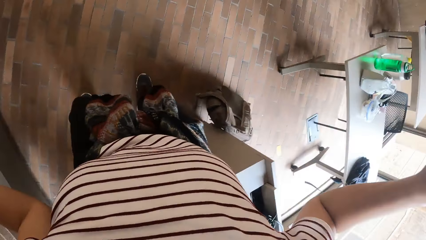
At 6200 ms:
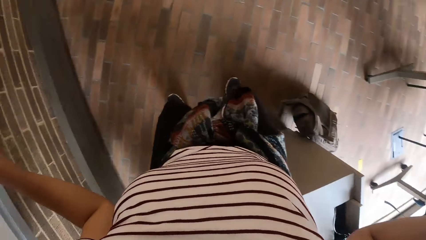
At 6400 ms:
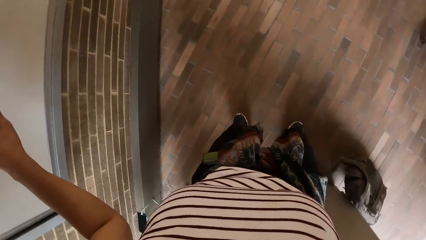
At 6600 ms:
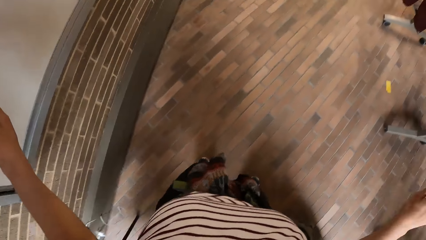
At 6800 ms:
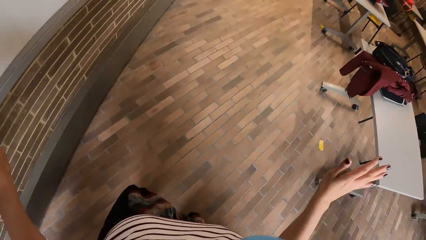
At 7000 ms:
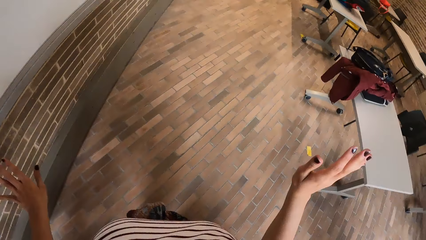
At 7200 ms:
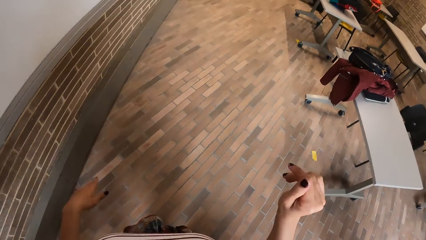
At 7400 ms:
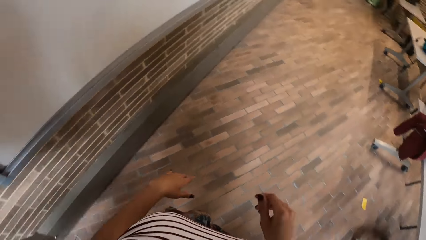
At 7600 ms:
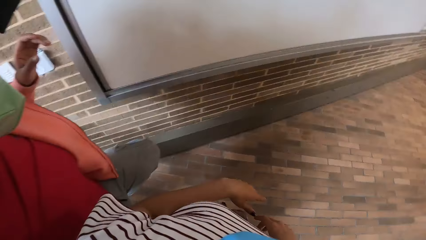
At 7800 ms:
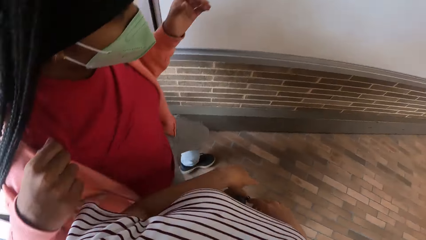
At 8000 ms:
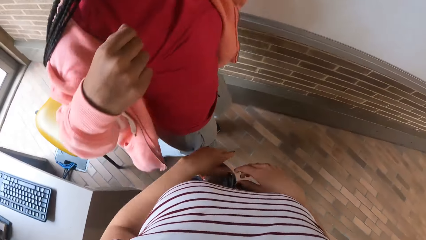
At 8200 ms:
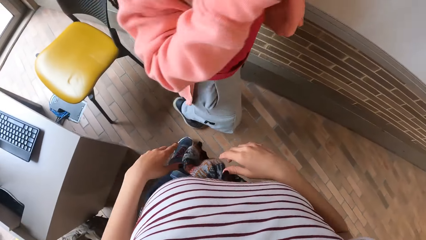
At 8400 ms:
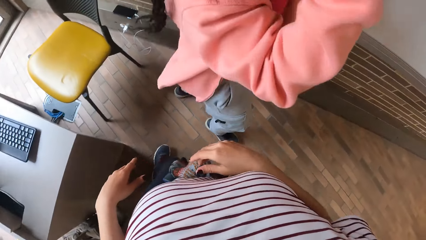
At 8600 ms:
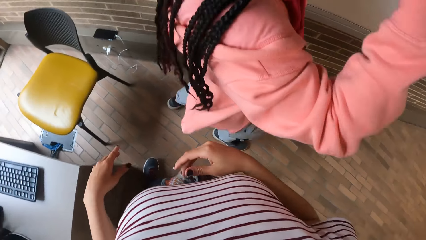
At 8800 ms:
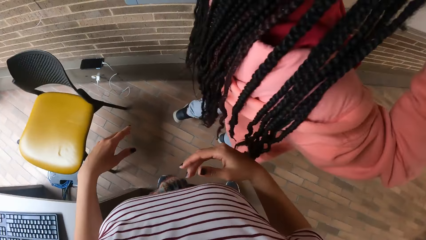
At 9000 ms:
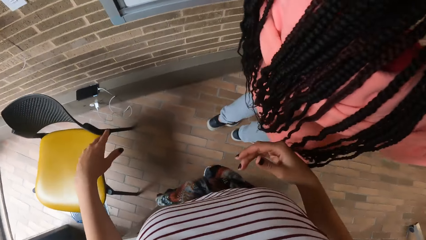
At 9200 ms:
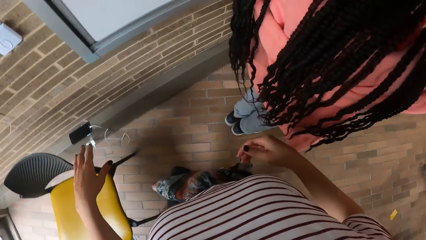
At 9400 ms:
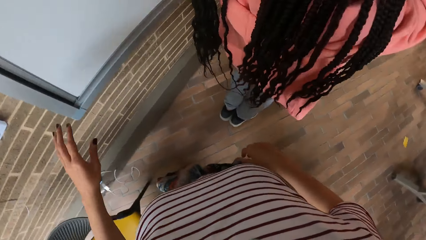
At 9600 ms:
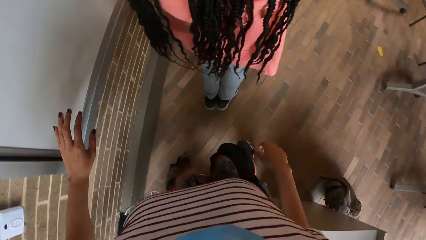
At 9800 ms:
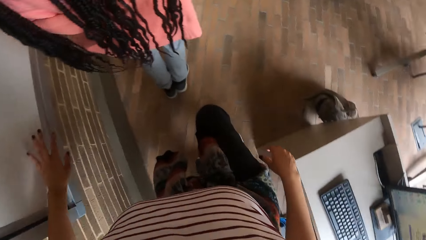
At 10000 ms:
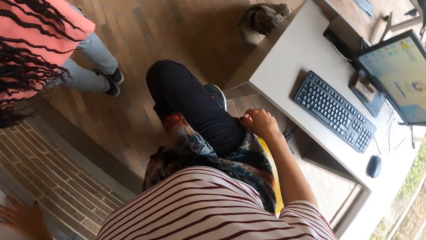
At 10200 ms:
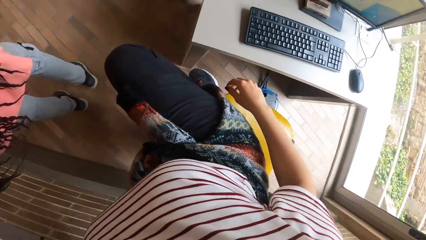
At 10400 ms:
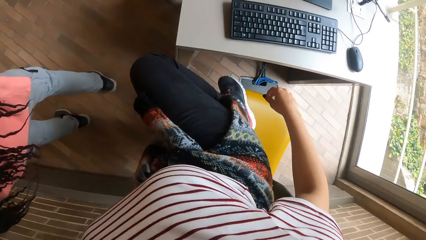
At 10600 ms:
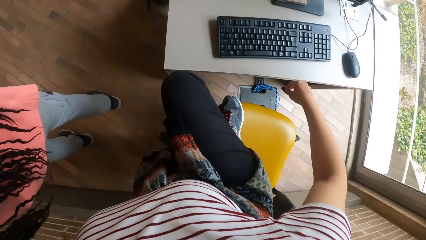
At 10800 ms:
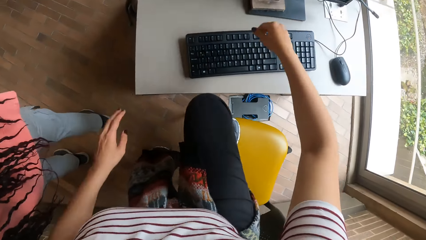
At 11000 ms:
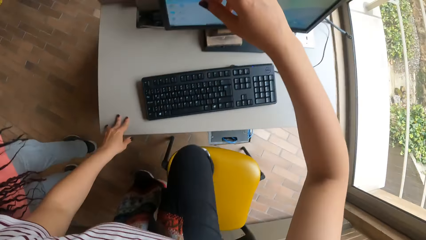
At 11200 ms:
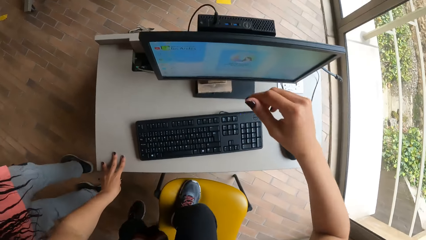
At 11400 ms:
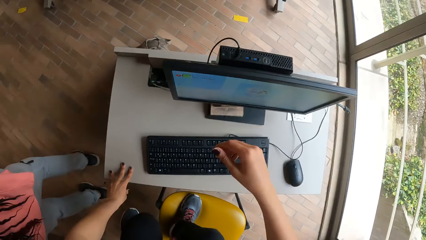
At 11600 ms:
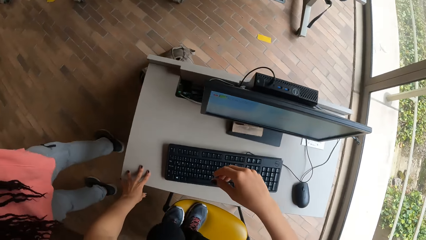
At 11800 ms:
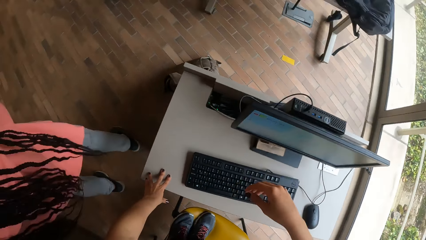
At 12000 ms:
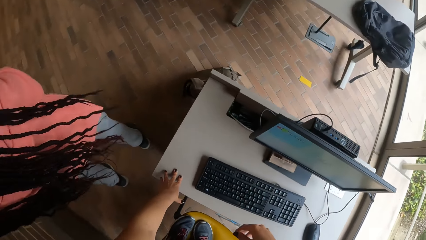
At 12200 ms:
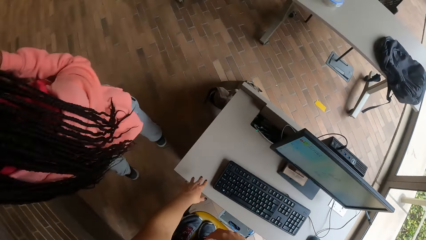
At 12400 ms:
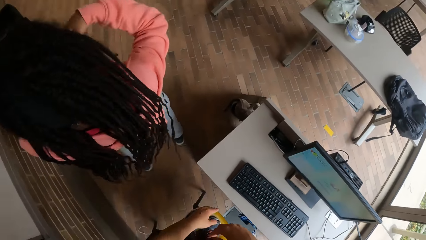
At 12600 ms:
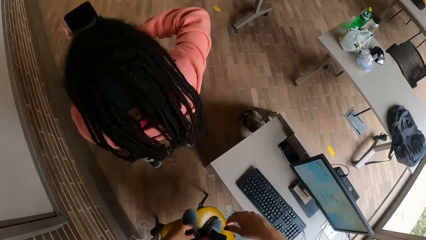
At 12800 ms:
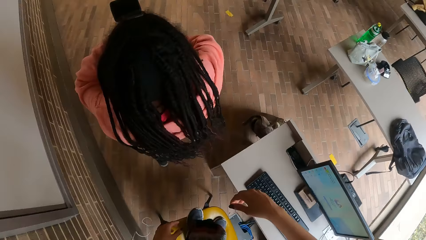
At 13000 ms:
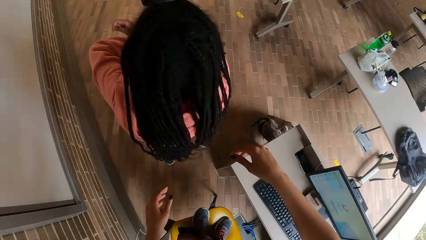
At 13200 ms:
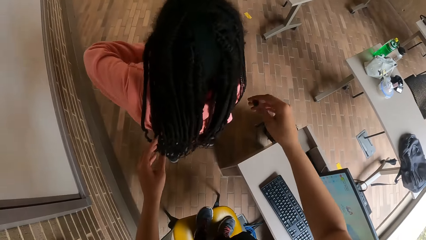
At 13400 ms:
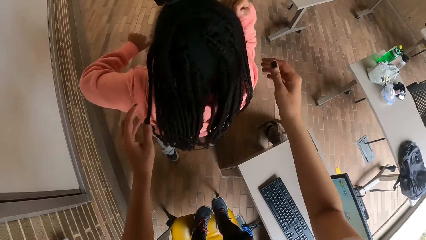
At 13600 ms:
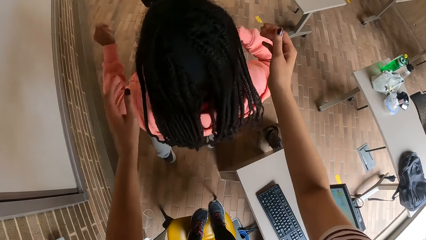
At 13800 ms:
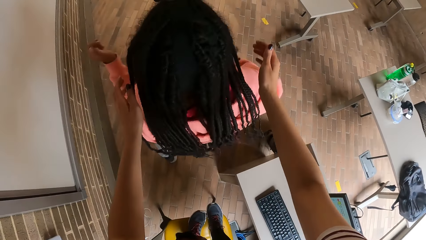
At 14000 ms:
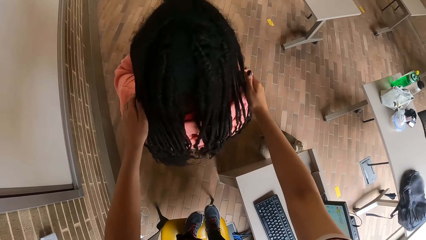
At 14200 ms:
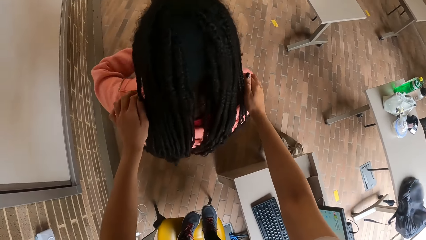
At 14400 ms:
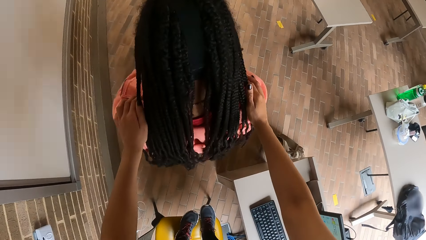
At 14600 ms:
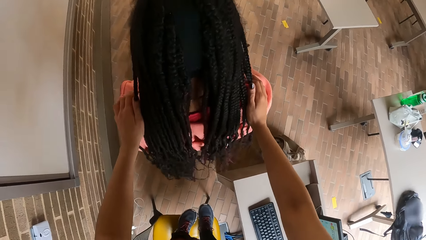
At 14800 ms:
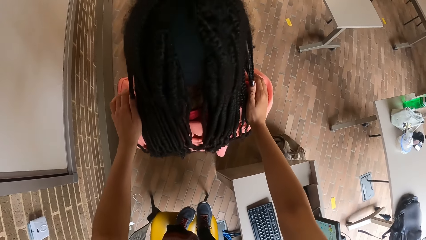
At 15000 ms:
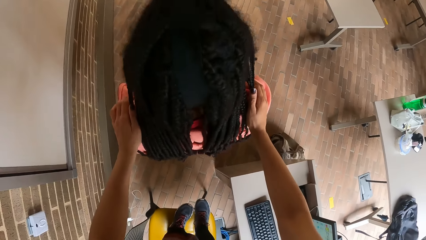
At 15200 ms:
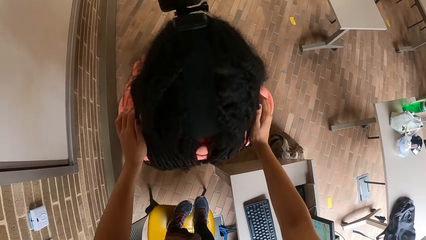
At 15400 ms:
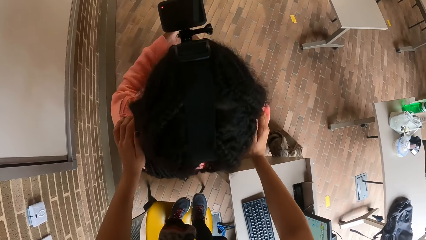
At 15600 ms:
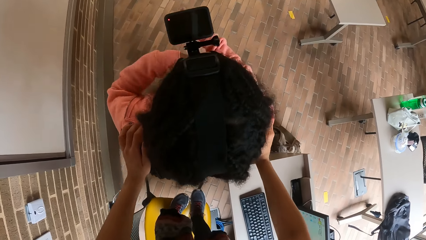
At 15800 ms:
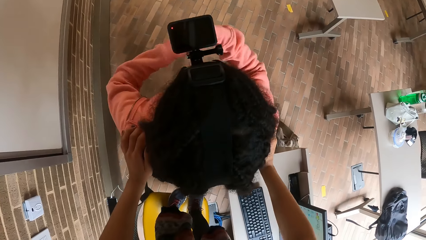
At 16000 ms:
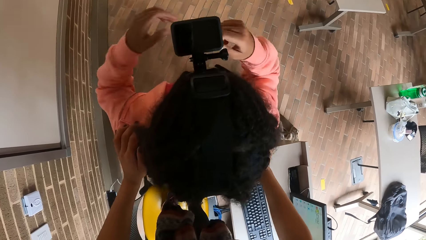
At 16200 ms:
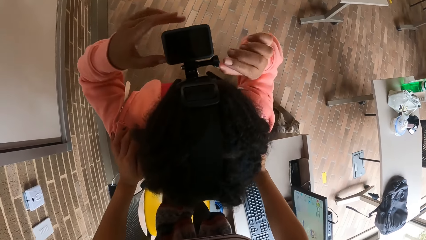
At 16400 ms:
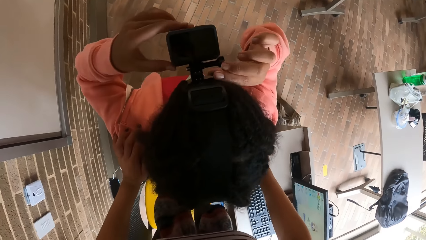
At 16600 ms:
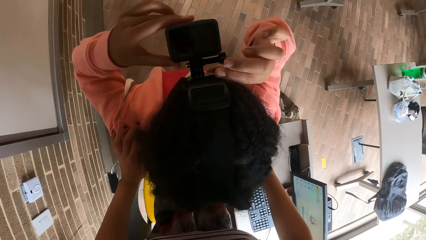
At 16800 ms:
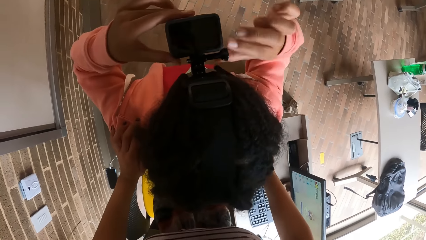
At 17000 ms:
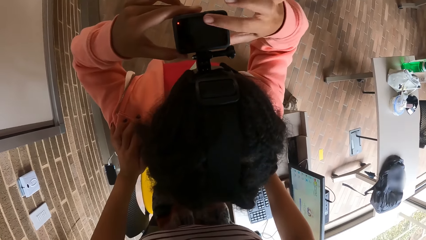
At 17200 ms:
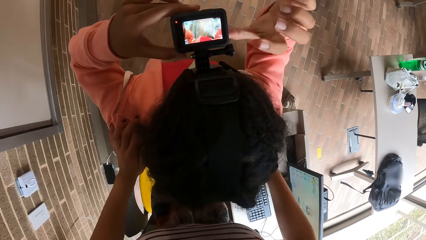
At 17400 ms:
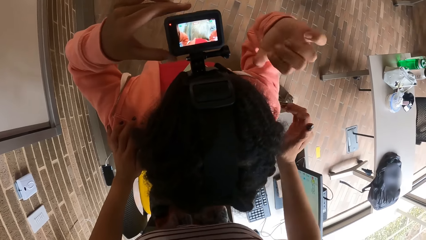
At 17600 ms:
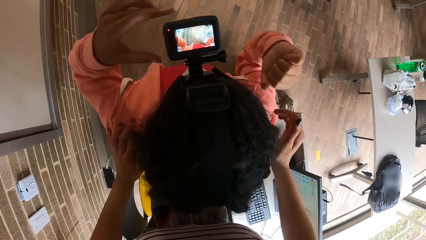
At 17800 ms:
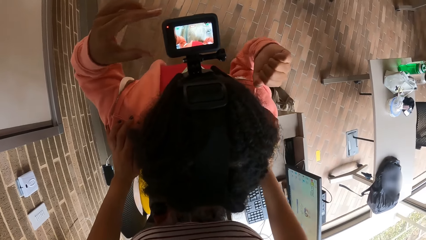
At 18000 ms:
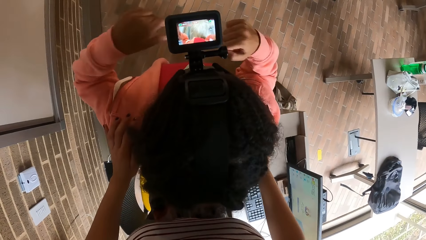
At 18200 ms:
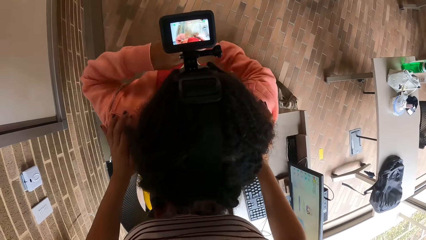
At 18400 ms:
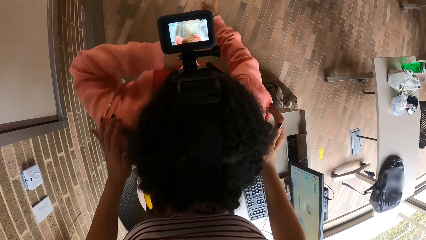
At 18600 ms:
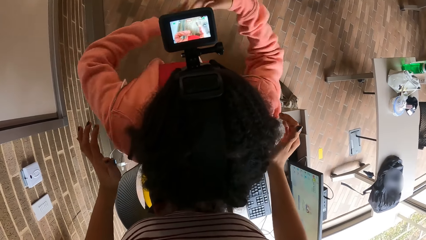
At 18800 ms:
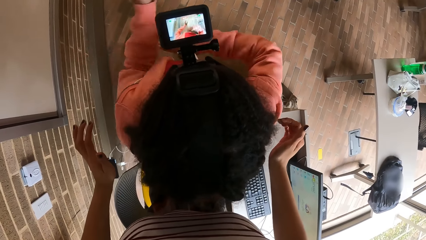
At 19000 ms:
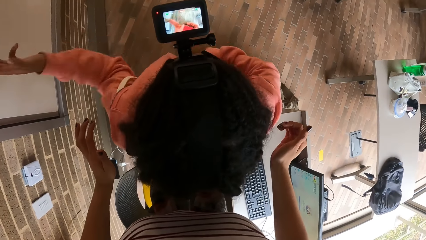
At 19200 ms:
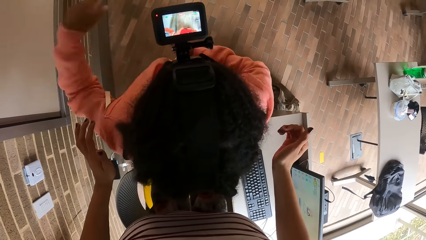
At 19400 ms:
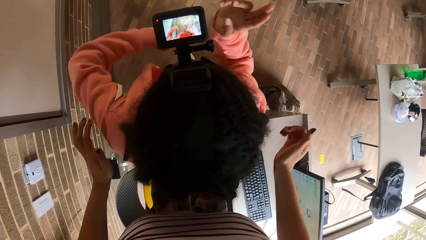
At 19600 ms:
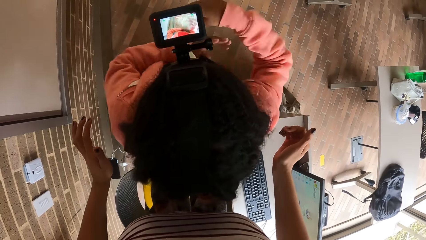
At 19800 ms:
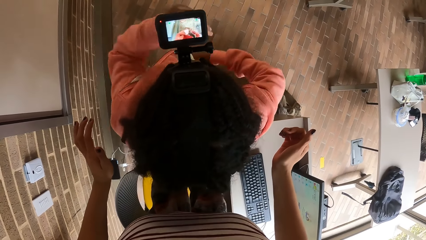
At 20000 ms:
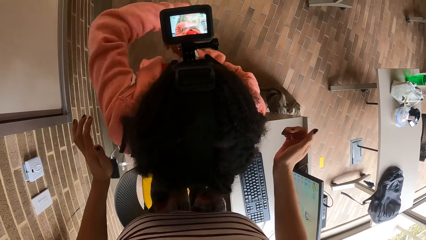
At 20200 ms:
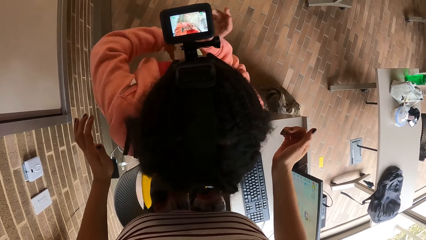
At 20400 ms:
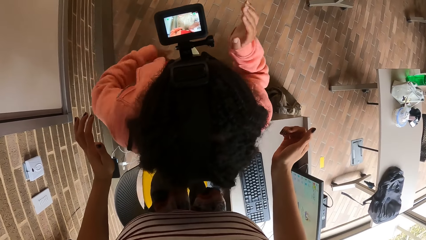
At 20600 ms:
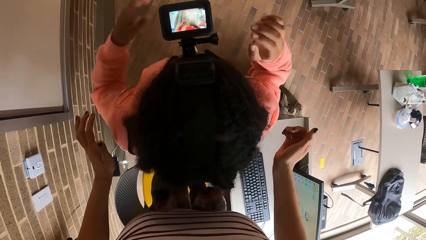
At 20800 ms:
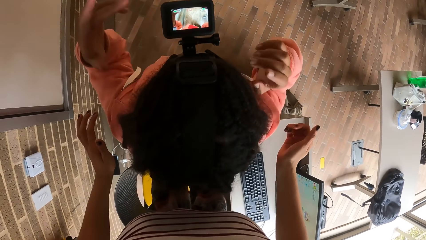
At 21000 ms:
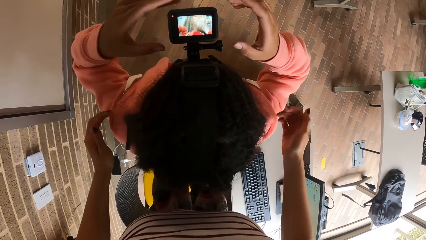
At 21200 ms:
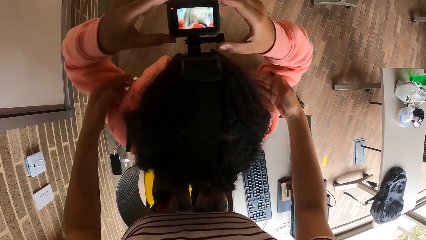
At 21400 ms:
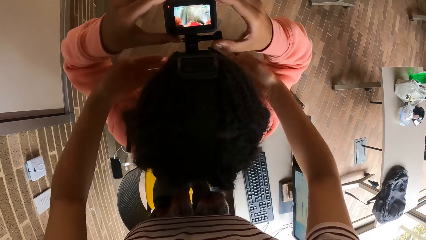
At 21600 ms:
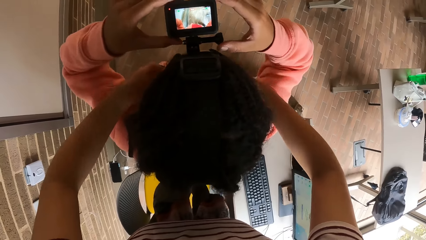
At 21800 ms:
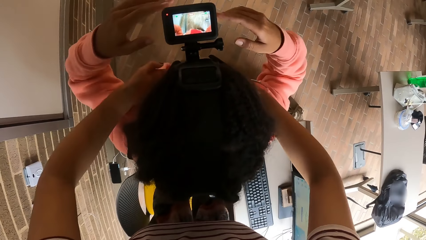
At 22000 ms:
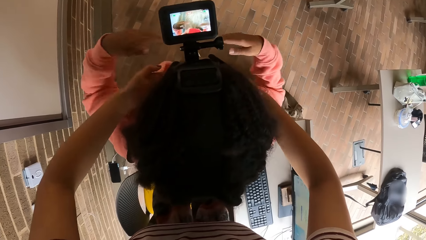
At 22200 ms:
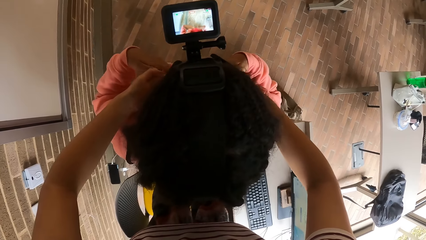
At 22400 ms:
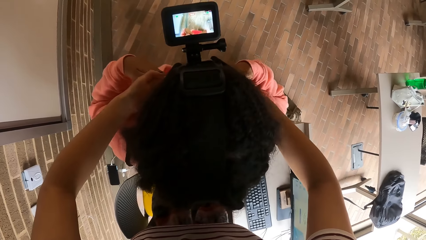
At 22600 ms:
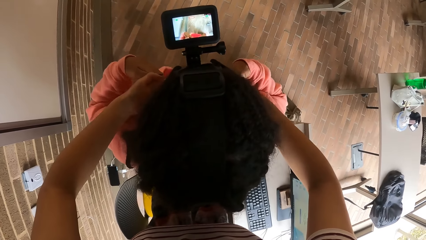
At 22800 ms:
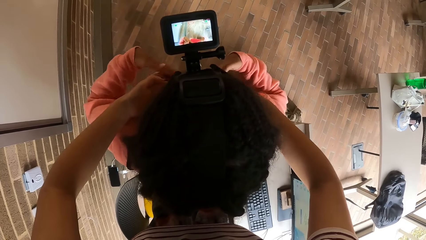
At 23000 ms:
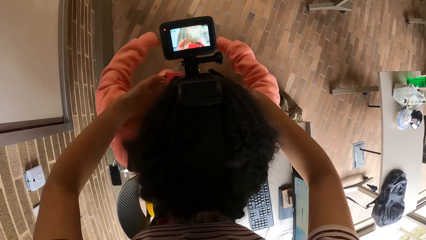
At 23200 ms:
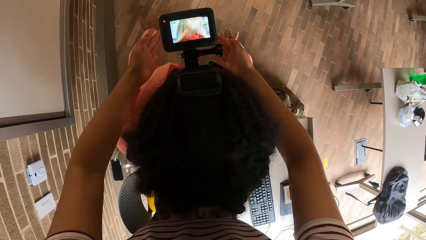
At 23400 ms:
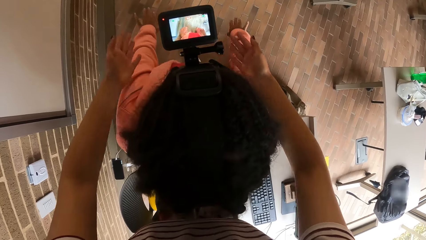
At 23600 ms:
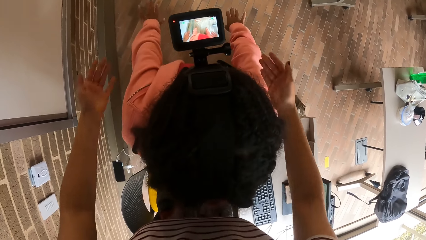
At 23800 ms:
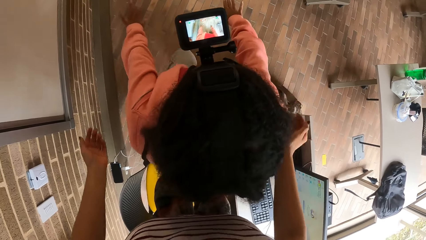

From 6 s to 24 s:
A woman walks past the camera wearer in the hall. The woman touches a camera on her head with her right hand. The camera wearer climbs up a chair. She places her left hand on a table. She places both hands on the woman's shoulders. She holds the hair of the woman. The woman operates the camera on her head with both hands. The woman dances with both hands. The woman twists the hands. The camera wearer touches the woman's face with both hands. The woman holds the camera.
